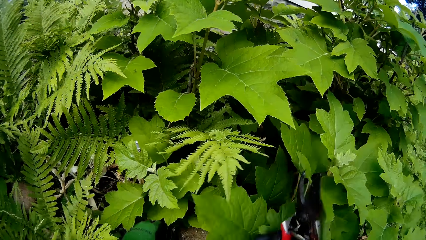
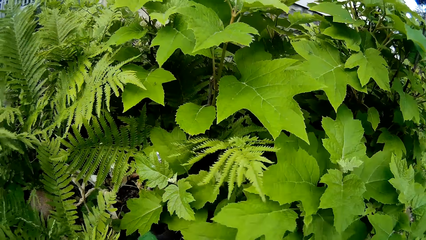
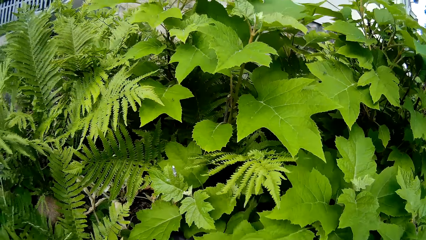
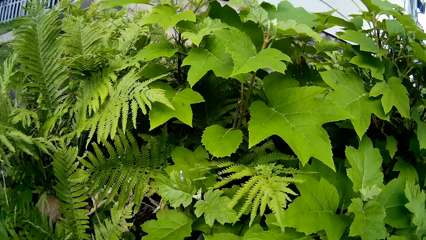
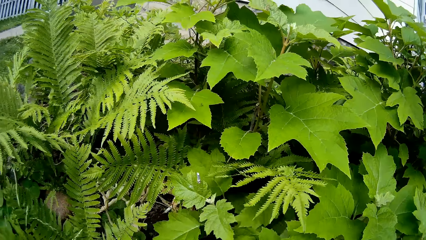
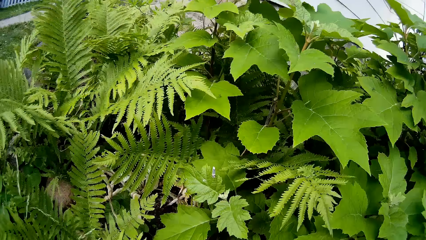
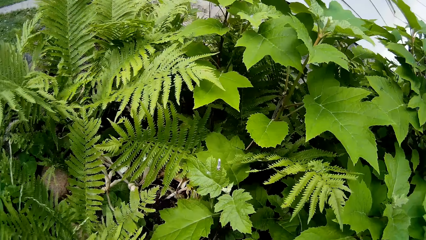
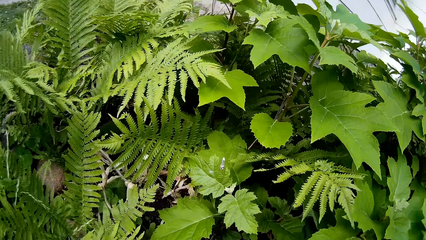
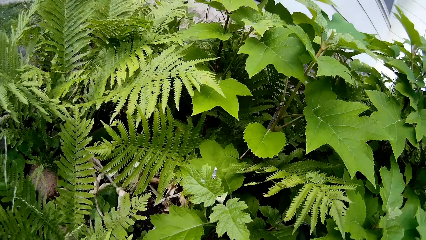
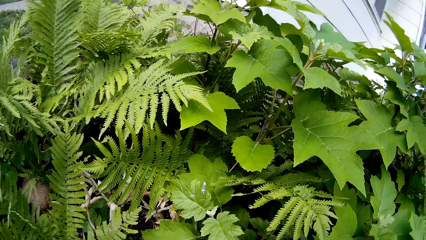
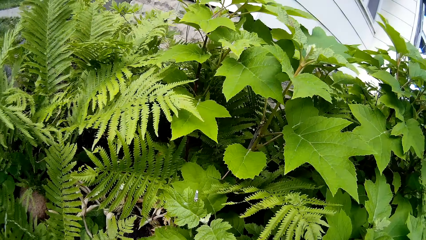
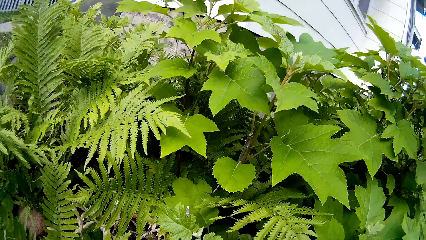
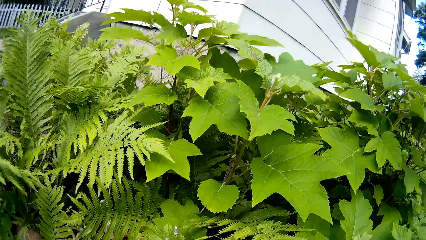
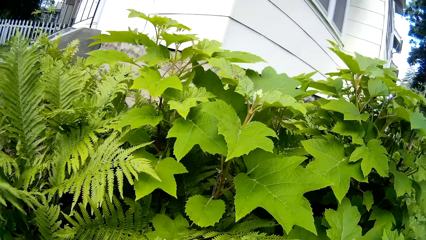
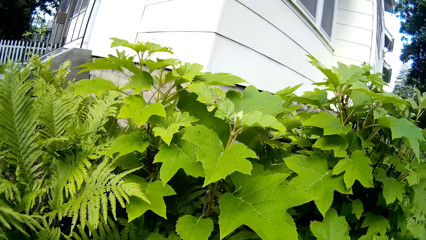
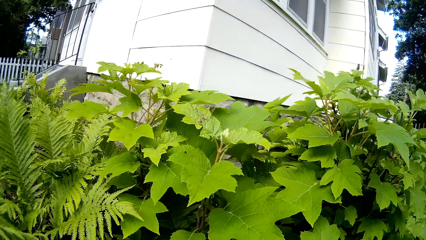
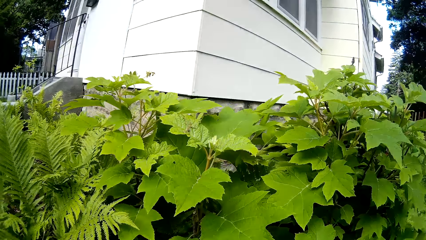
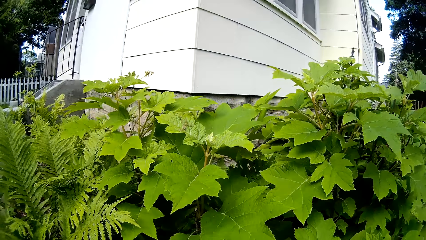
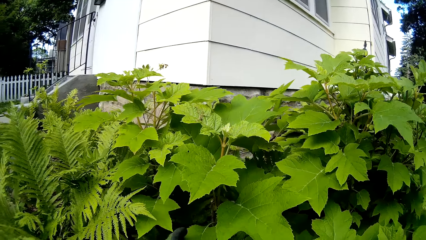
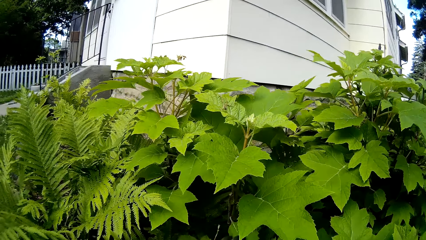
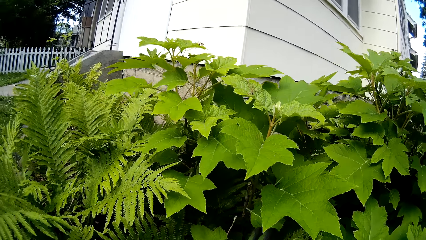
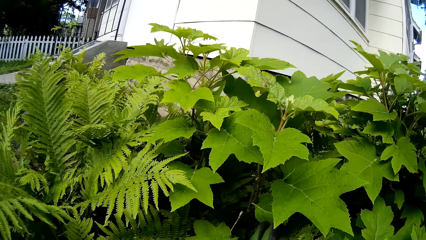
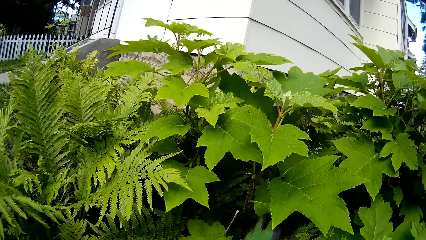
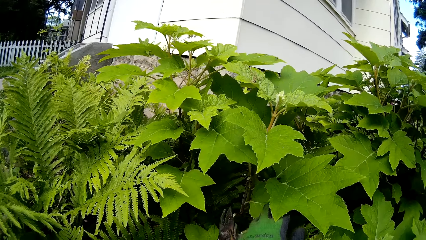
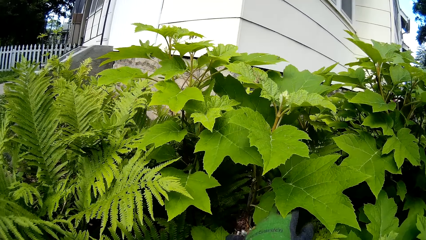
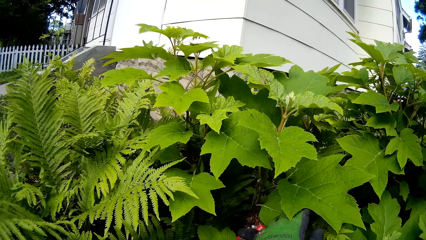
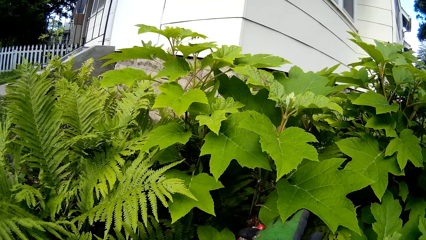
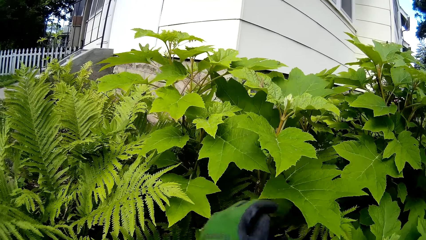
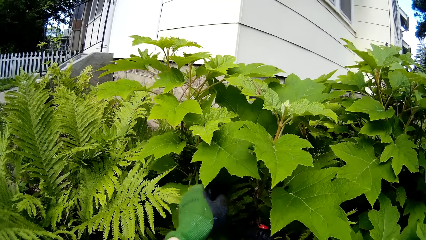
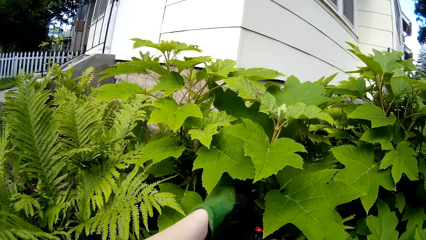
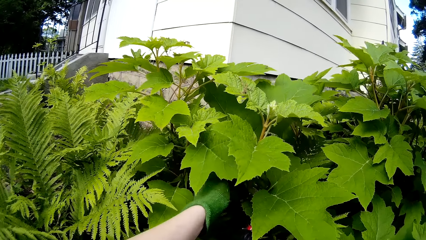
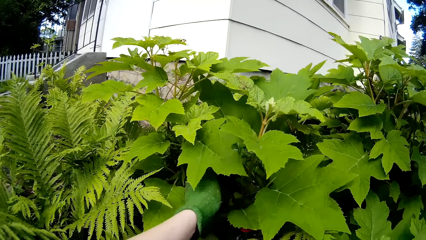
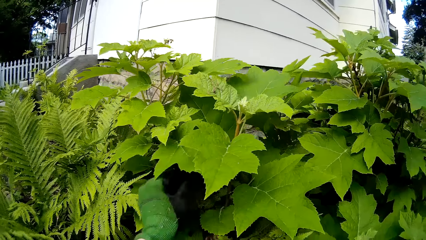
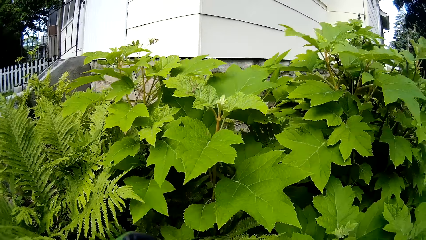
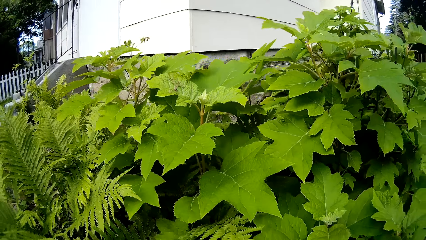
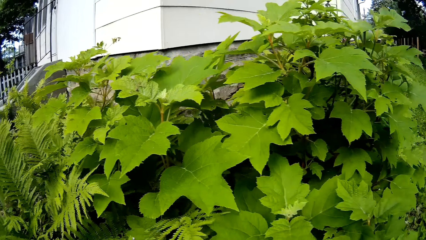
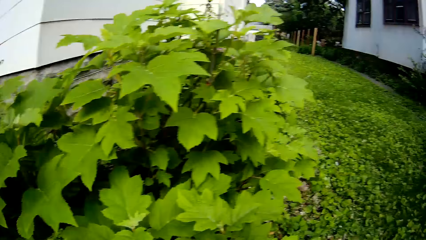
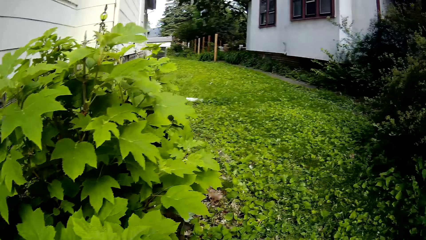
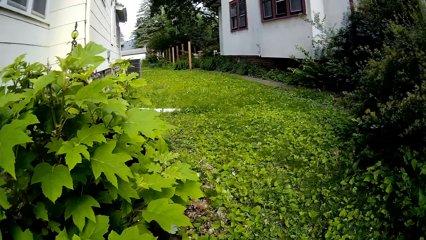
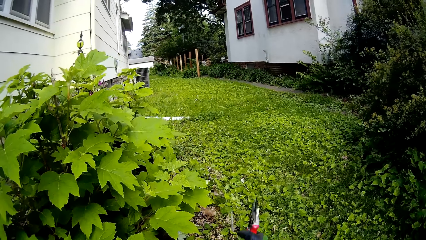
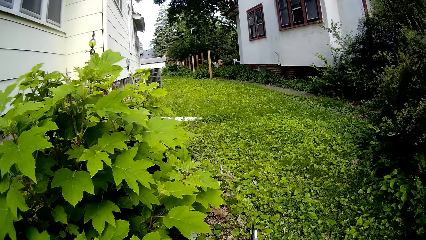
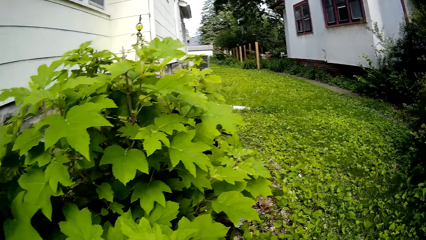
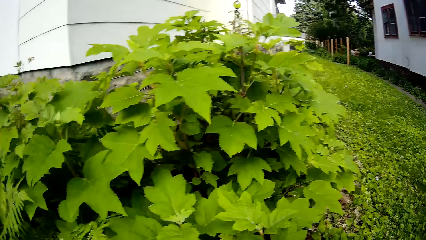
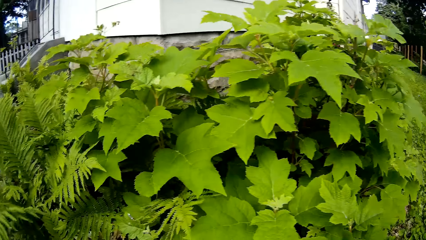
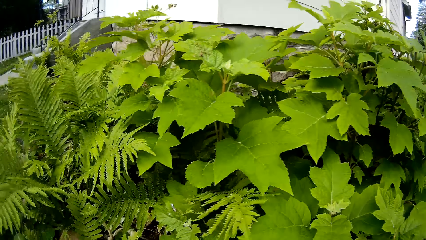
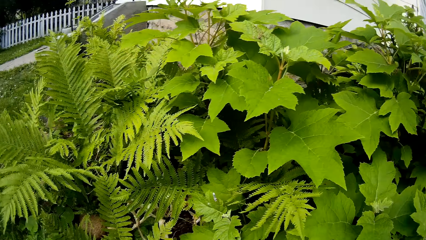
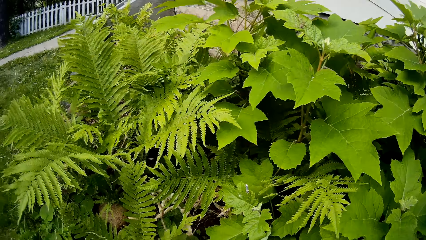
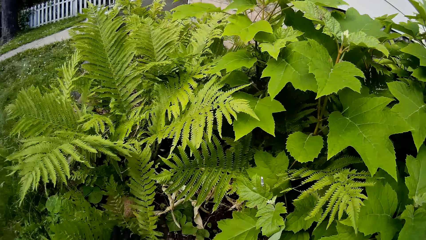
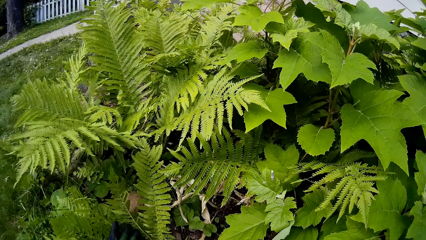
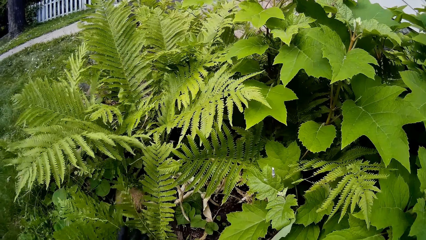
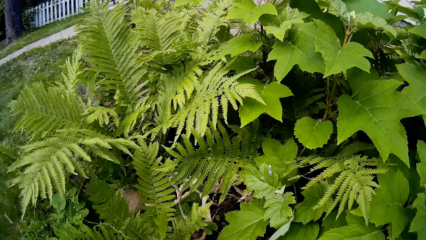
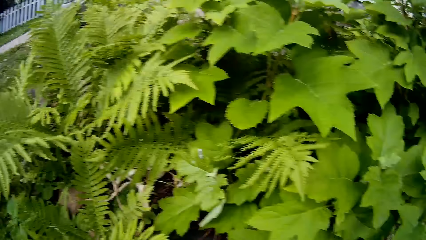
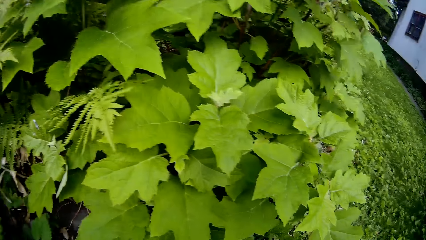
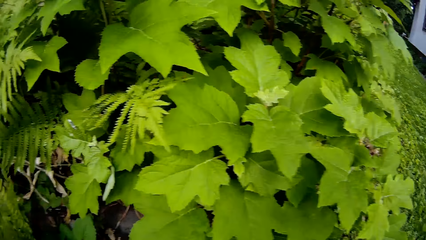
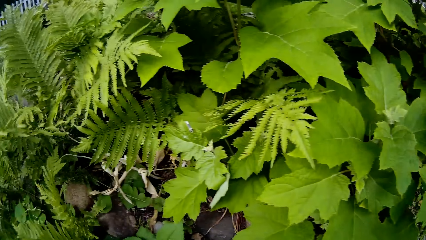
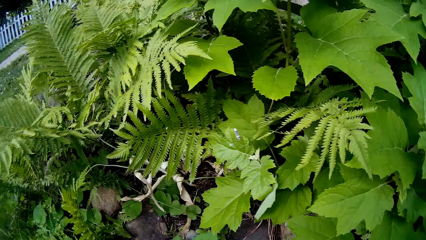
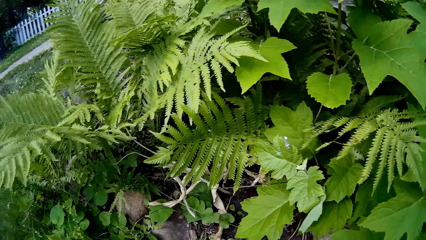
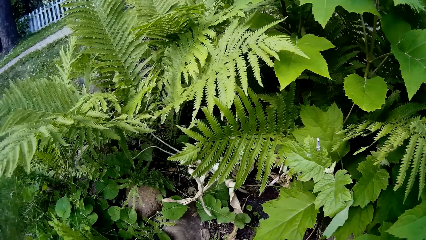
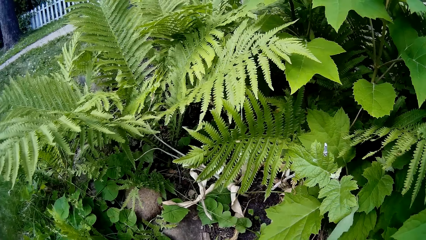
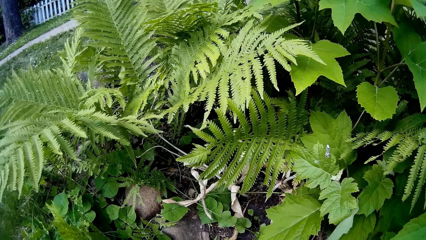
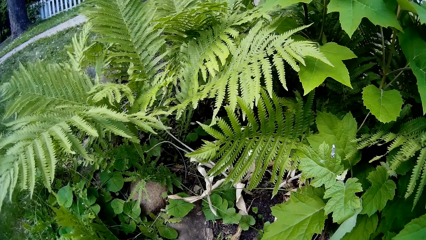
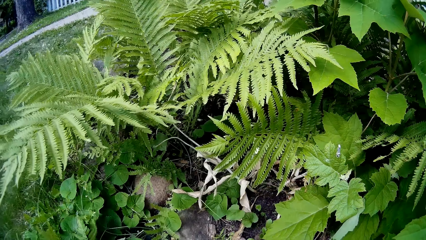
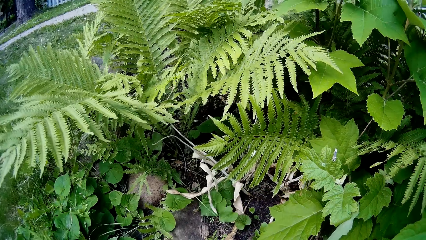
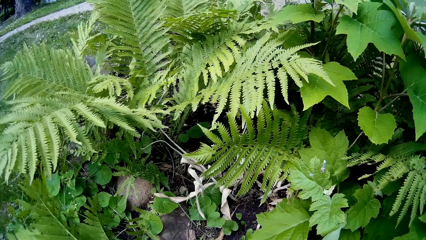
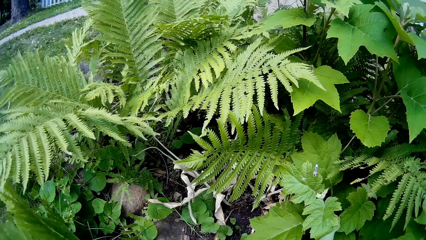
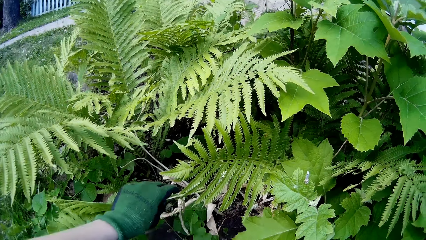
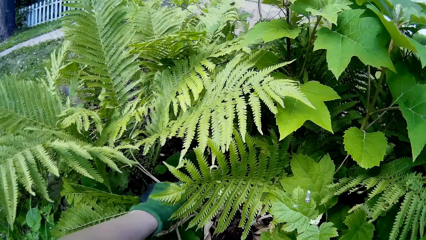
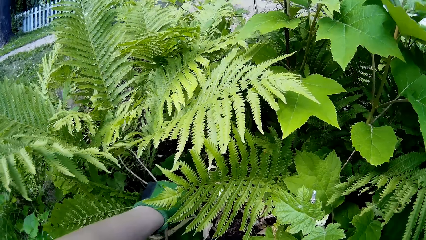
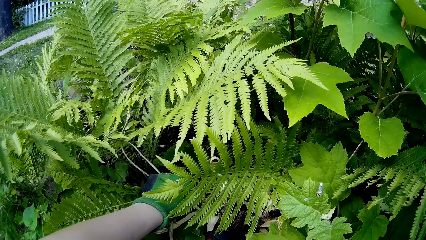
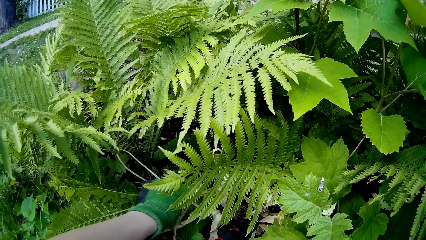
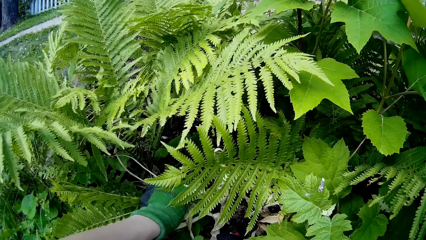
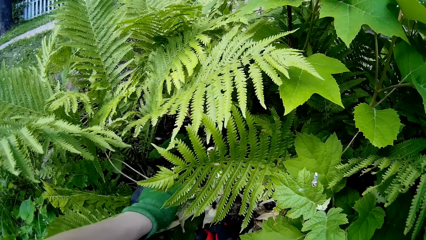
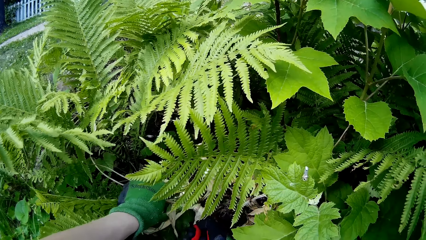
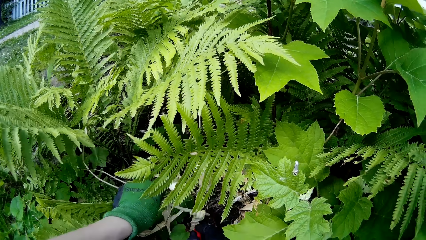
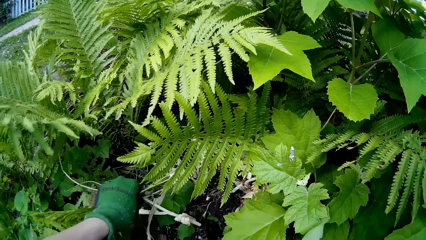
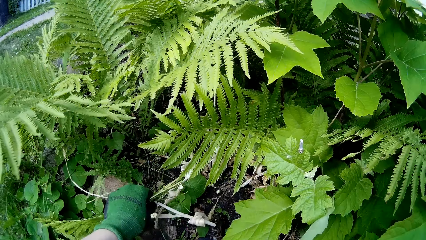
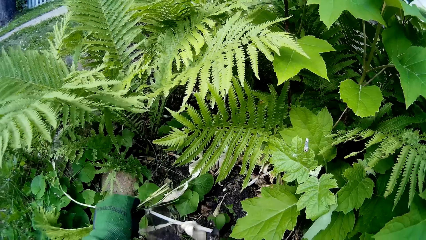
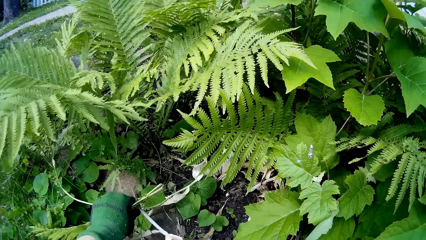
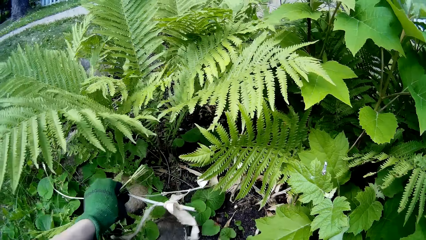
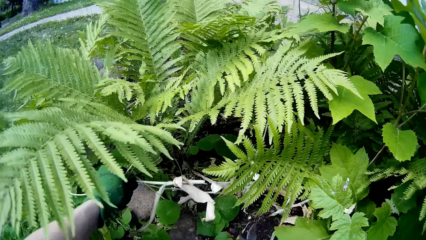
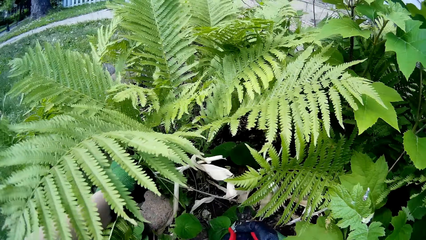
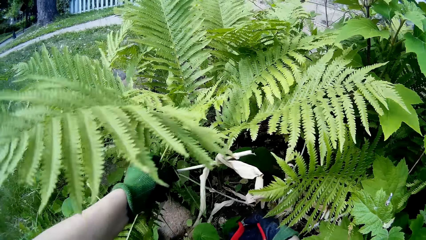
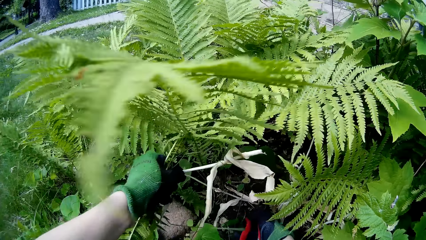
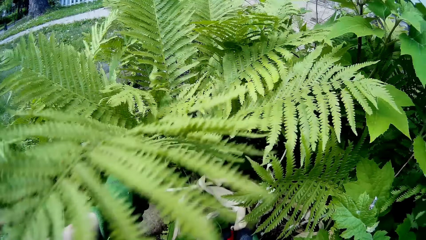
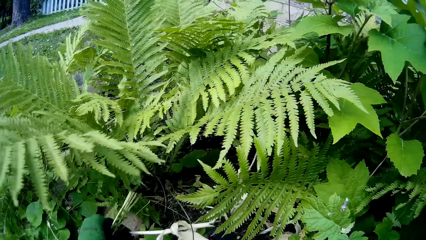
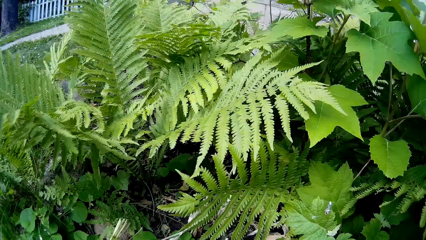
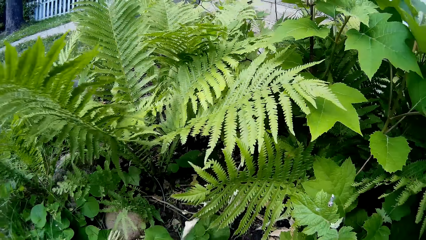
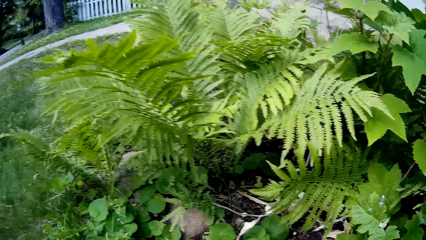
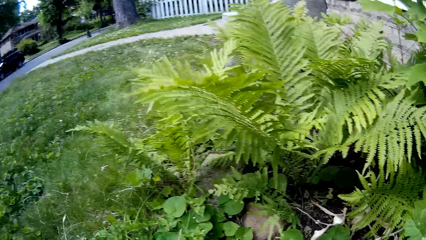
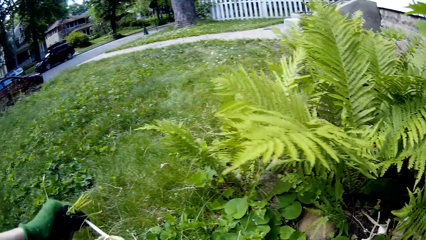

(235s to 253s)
The camera wearer looks at plants. She holds a branch of a tree with her left hand. She cuts the branch of the tree with the plant cutter in her right hand. She removes plants with her left hand on the ground. She holds a plant with her left hand. She cuts the plant with the plant cutter in her right hand.
